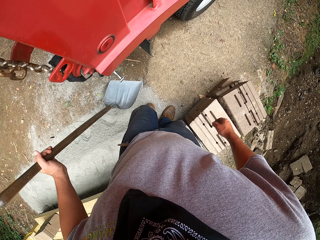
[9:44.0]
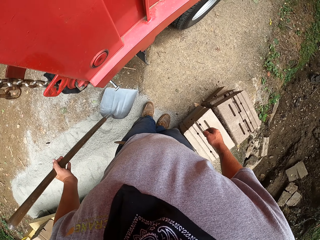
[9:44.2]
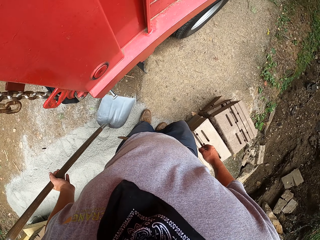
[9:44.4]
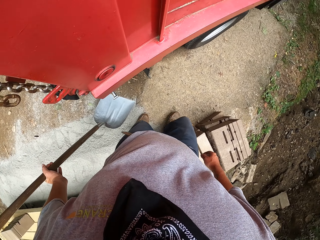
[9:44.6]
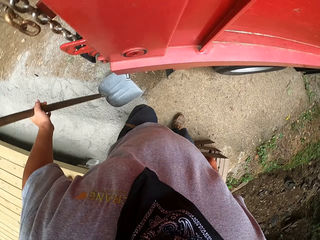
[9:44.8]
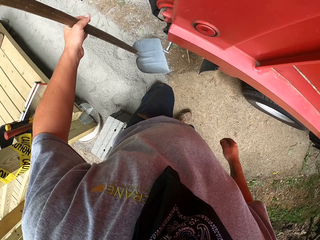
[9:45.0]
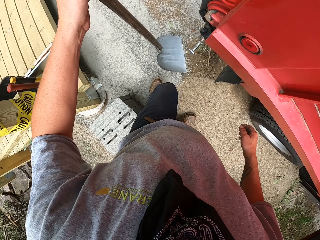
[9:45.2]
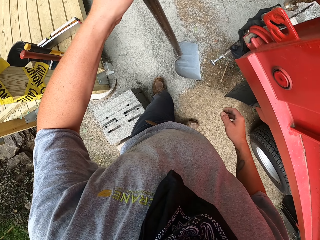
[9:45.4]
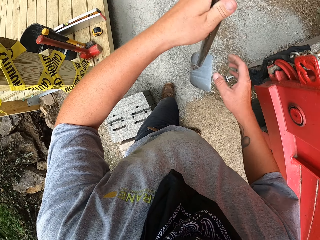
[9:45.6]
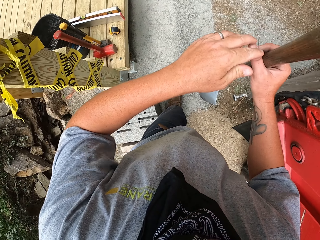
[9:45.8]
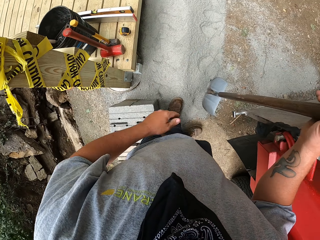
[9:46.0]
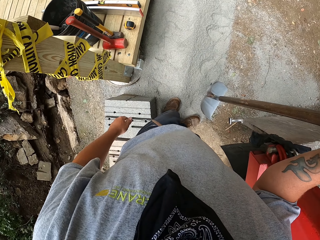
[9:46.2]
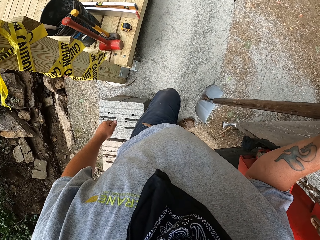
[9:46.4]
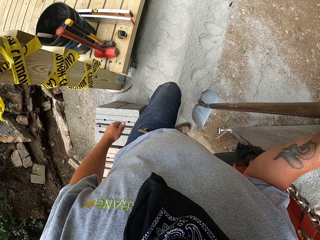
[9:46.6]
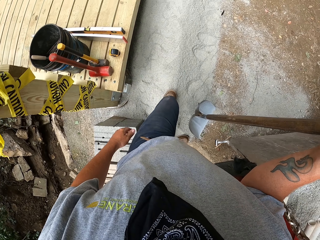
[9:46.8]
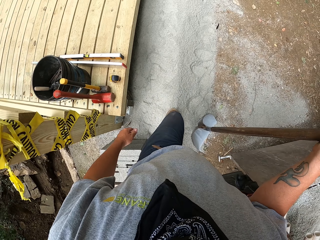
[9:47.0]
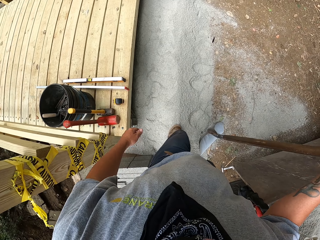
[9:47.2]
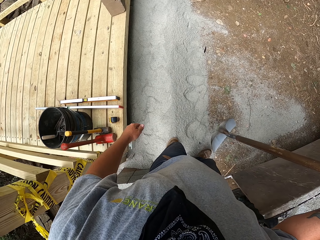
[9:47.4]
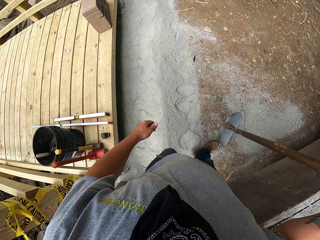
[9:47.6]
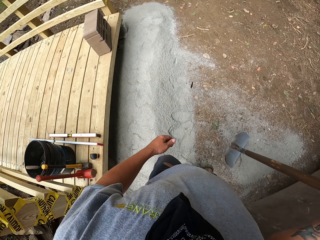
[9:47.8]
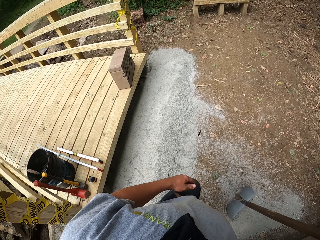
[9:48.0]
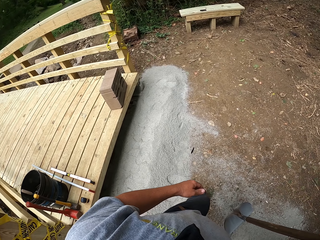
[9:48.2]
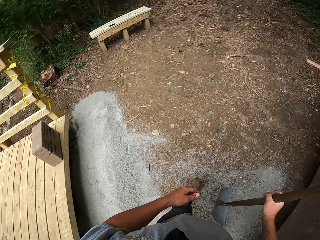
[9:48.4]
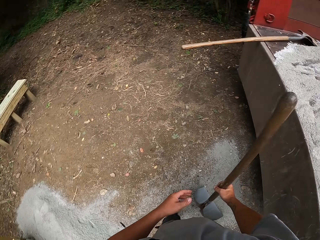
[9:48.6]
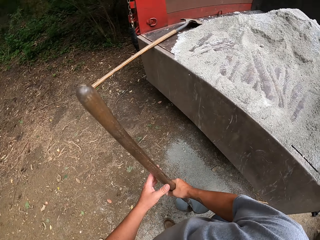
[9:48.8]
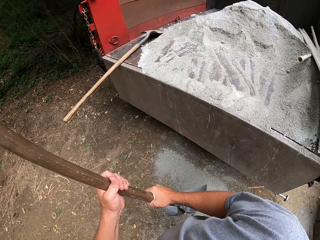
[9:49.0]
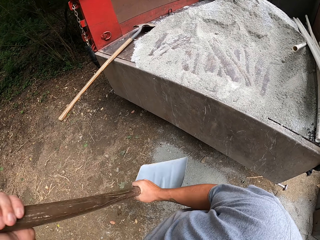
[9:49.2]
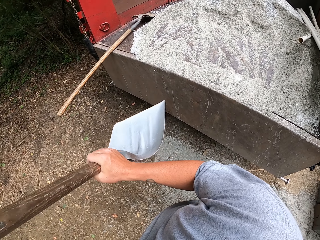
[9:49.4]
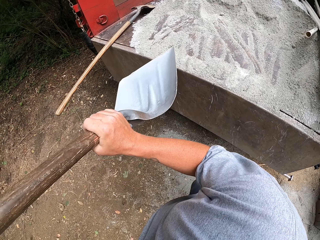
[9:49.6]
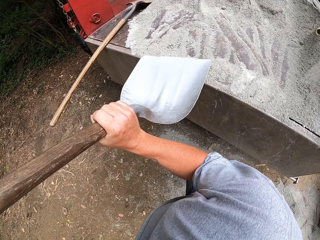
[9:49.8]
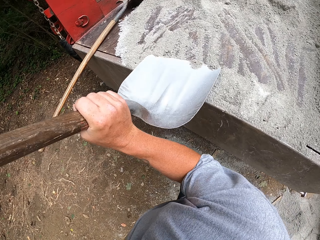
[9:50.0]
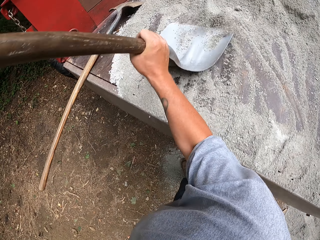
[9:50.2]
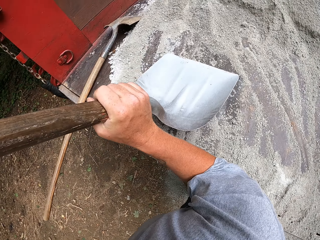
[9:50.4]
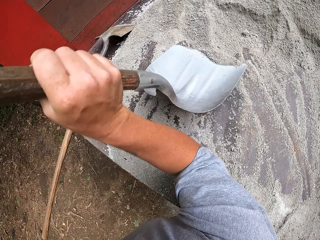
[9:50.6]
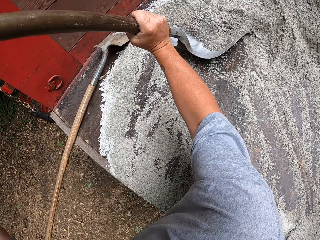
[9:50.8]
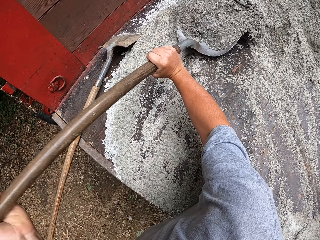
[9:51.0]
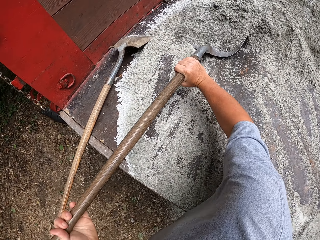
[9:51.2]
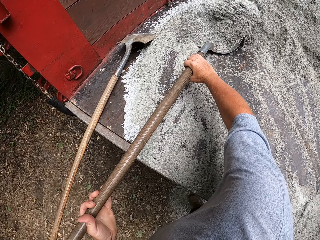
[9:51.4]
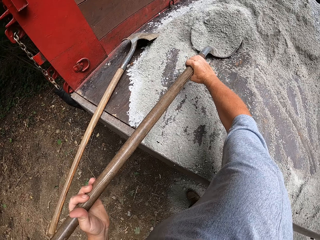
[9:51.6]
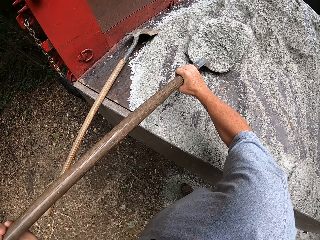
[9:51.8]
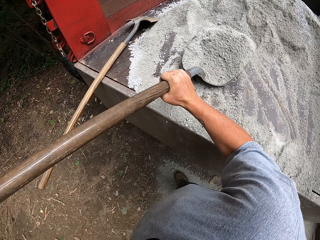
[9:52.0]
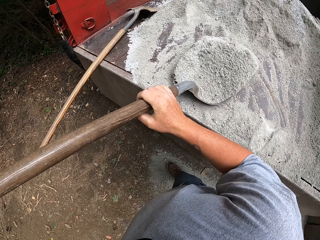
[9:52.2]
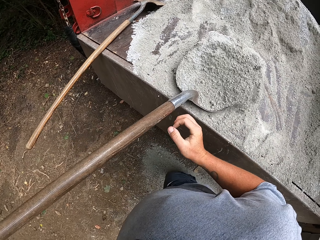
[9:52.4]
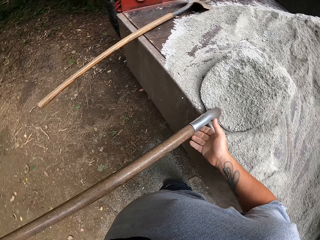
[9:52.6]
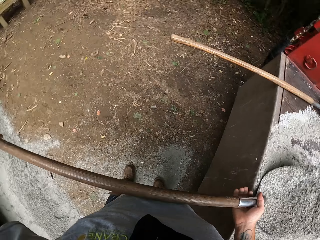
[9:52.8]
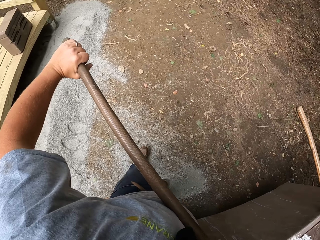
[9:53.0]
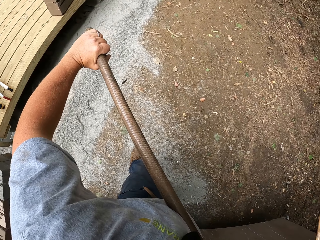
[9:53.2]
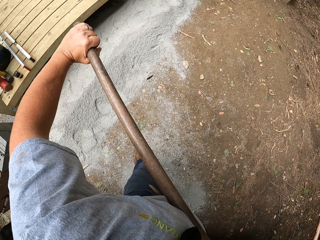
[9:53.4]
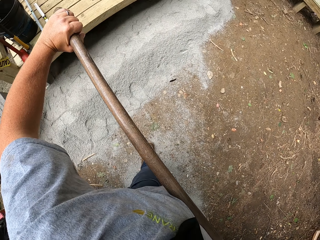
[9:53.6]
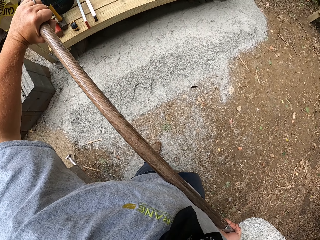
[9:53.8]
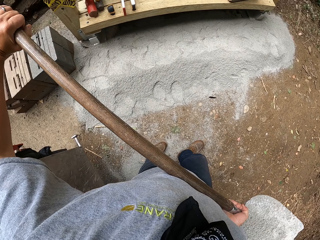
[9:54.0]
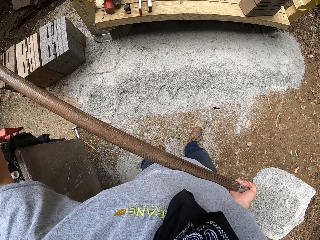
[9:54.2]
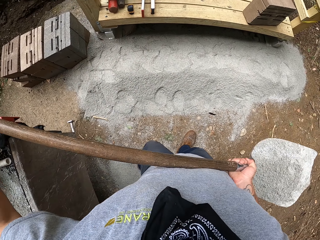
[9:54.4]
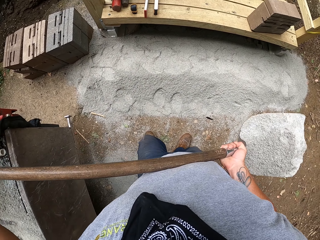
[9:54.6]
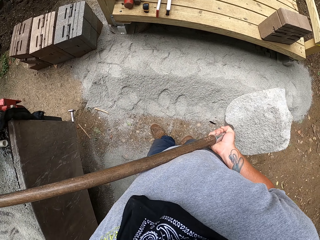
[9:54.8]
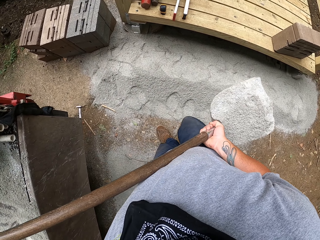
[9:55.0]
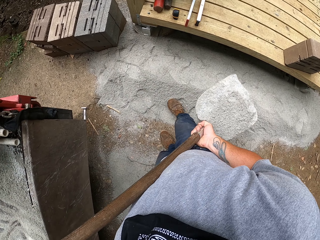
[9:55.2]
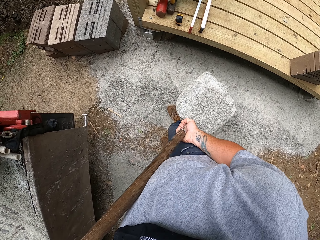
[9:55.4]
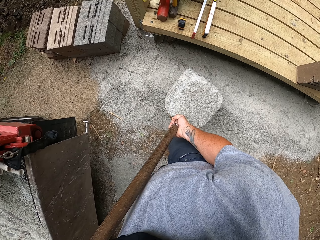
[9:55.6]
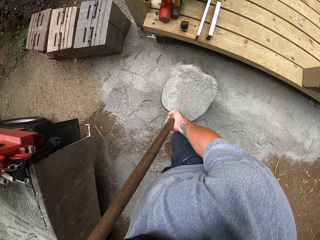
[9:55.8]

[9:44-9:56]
The camera wearer holds the spade with the right hand. They collect the sand from the lorry with the spade. They walk around.

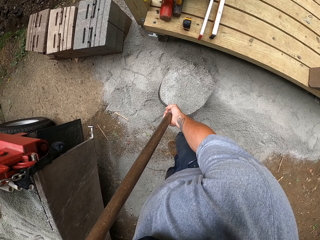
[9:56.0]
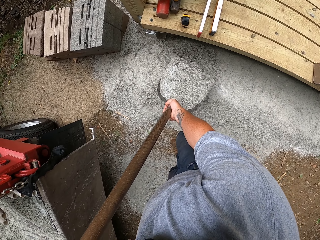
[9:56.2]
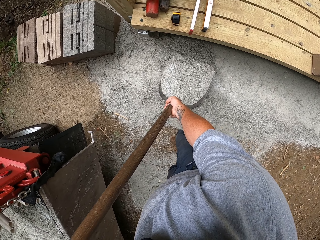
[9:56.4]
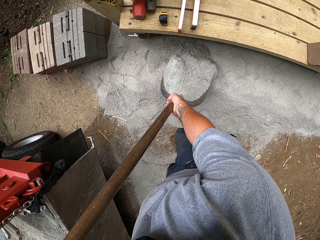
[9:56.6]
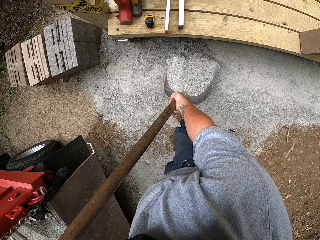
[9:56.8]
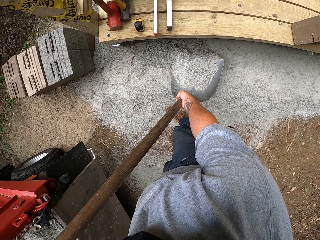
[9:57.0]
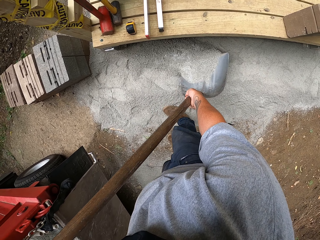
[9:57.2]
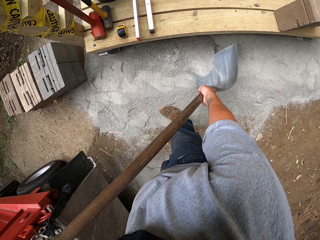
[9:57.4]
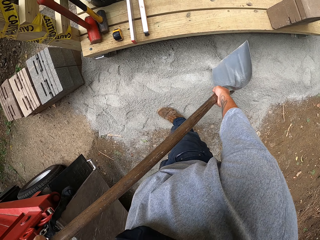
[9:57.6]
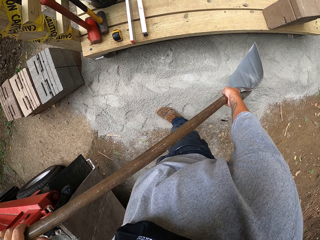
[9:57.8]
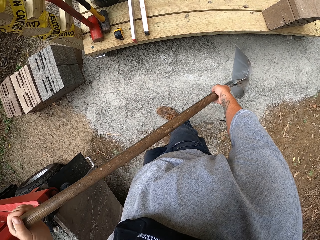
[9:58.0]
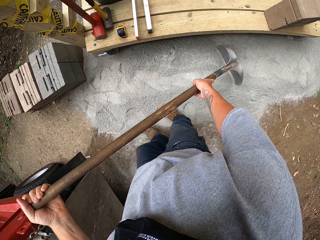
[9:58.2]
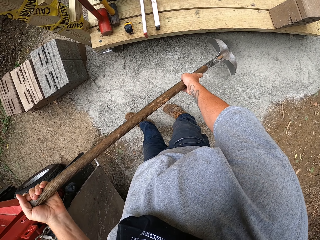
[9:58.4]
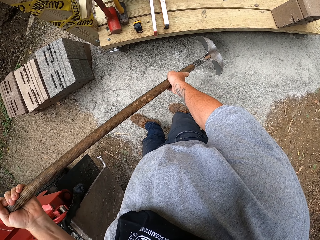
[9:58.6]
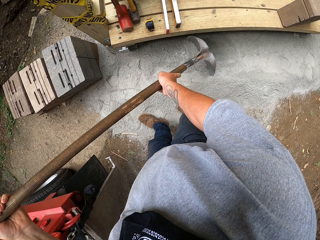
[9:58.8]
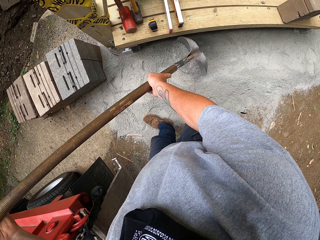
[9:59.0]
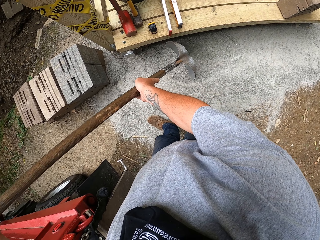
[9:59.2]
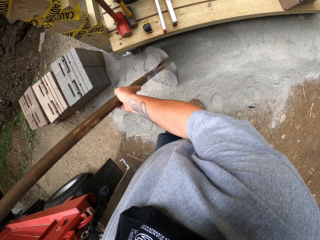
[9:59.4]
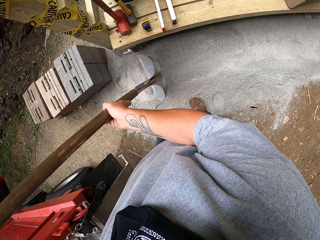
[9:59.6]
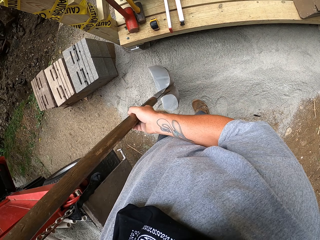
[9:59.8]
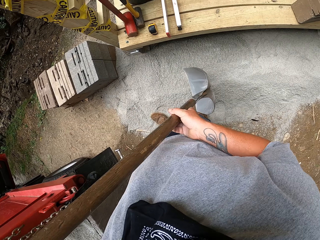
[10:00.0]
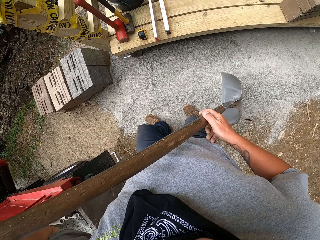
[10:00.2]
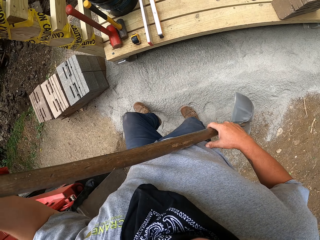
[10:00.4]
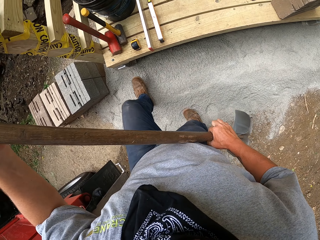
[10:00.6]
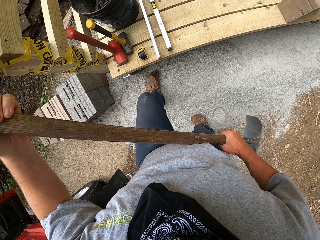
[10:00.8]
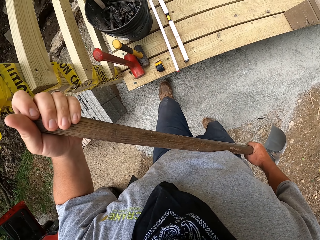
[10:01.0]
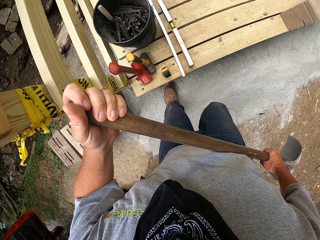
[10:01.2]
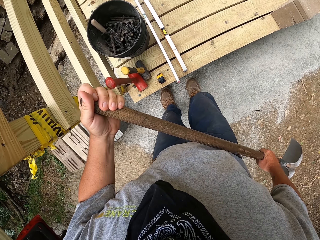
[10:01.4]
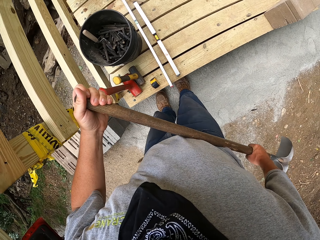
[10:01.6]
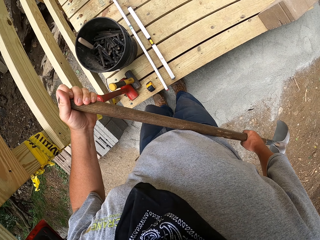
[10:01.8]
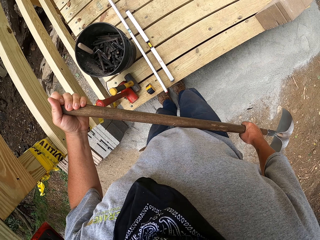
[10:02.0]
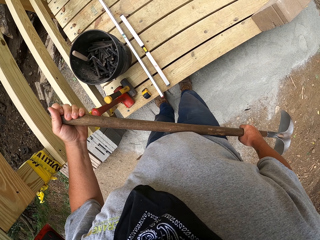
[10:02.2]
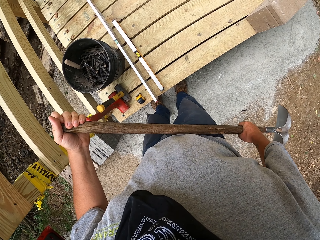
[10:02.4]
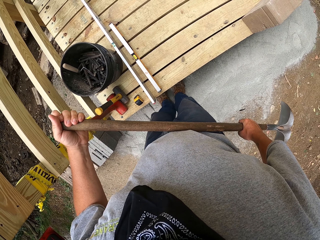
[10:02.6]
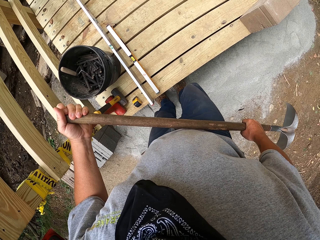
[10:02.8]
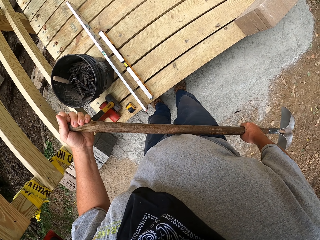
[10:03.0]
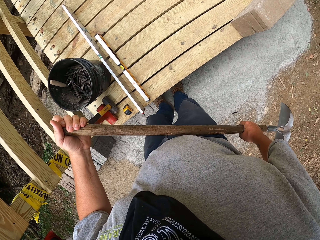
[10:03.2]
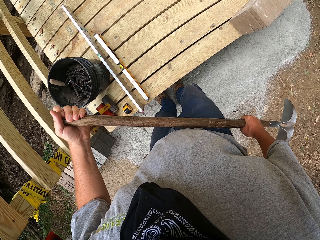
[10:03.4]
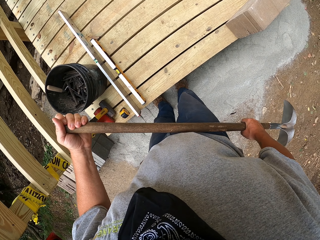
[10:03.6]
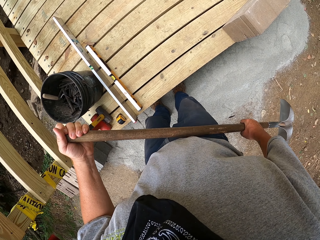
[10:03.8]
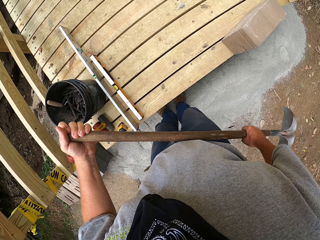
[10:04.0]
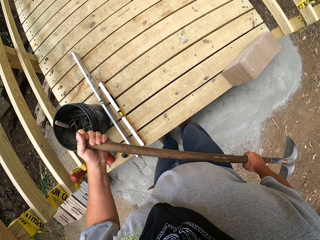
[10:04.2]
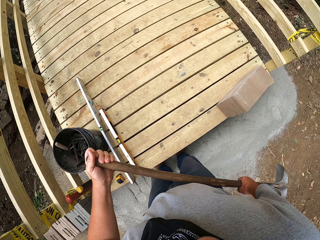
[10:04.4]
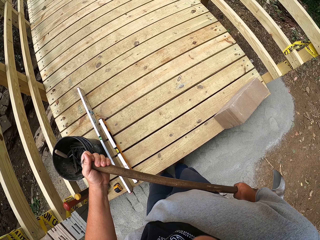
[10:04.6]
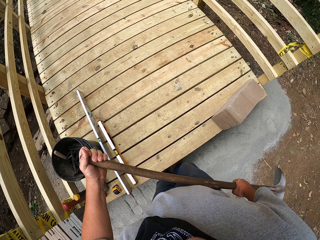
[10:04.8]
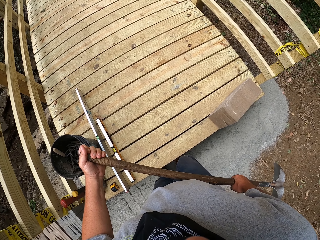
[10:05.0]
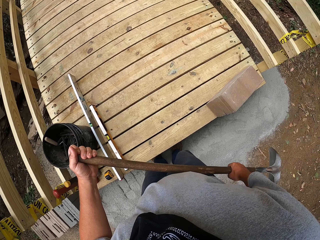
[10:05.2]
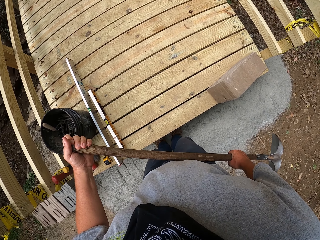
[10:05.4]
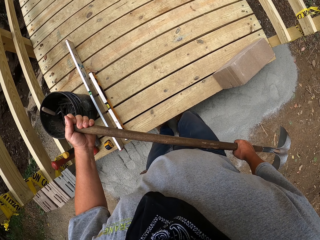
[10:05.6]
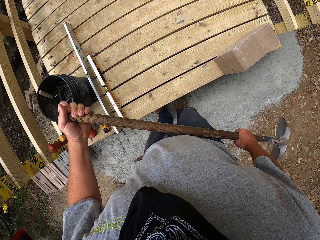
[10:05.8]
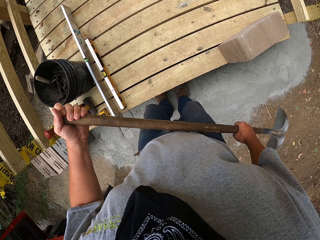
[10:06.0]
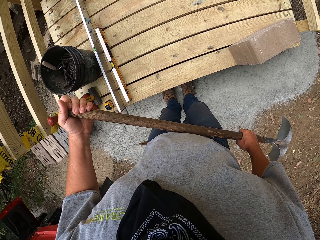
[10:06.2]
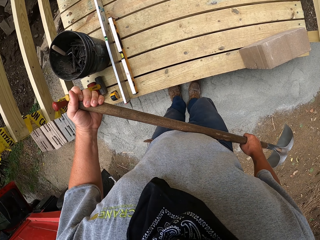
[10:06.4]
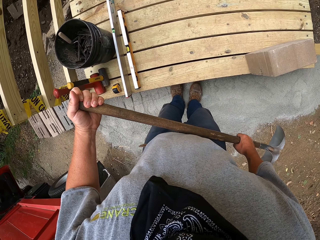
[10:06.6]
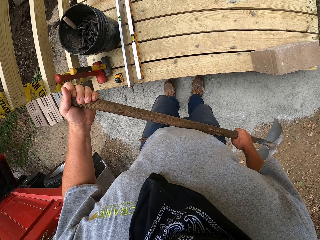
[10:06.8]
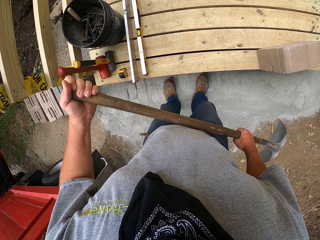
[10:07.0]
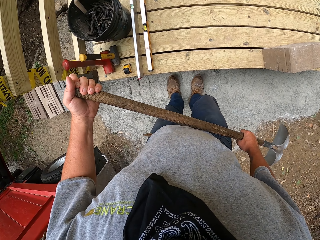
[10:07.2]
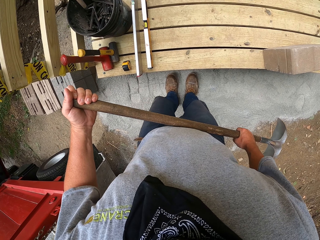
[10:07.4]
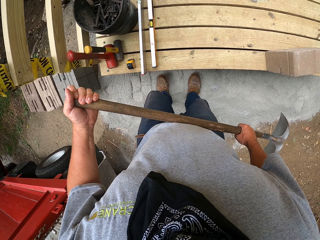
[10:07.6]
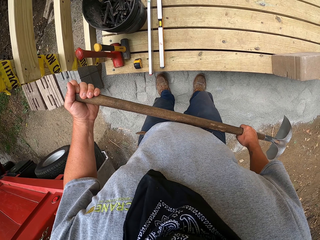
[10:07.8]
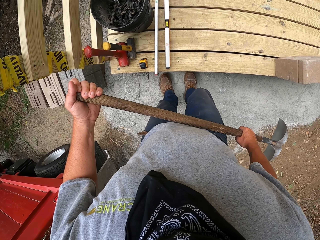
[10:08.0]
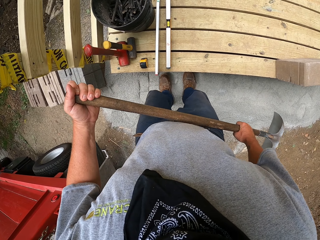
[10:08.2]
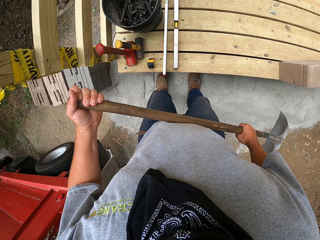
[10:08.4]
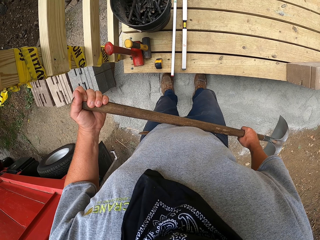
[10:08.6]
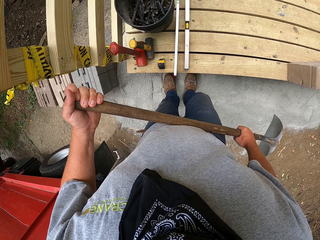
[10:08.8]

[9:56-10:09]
The camera wearer pours sand or cement on the ground. He spreads out the sand with the spade. He steps on the sand to flatten it. He levels the cement with his legs.
